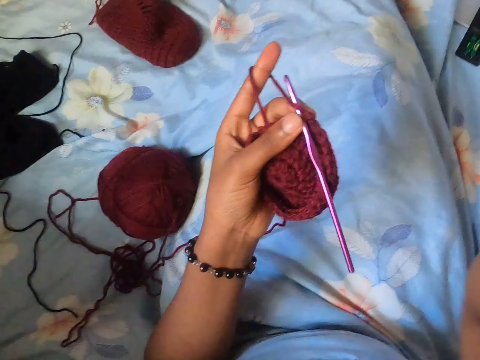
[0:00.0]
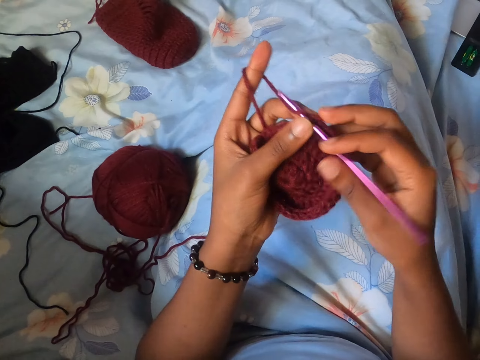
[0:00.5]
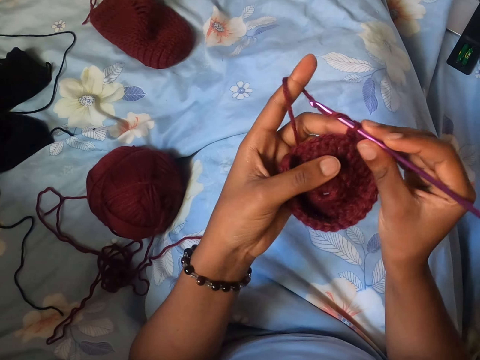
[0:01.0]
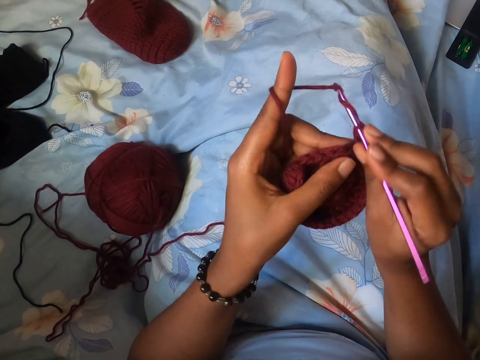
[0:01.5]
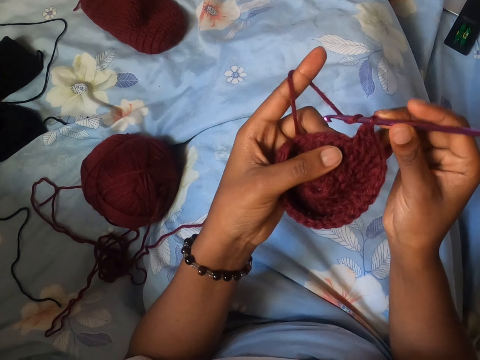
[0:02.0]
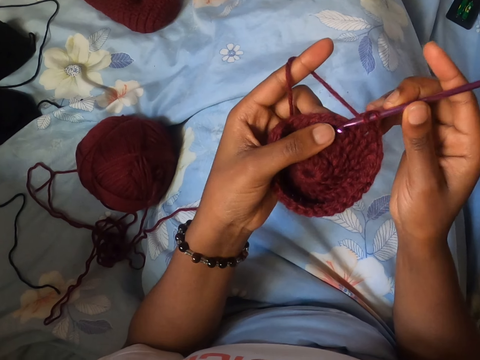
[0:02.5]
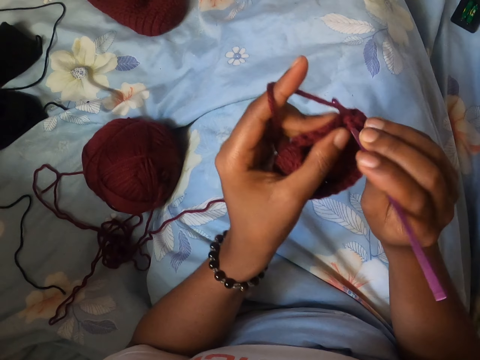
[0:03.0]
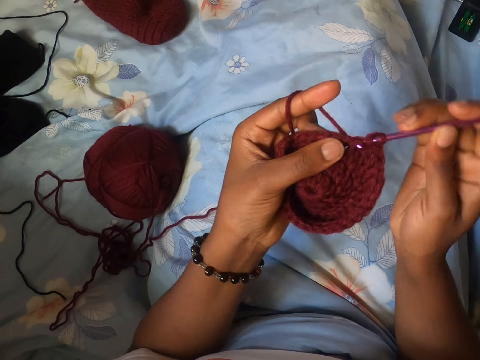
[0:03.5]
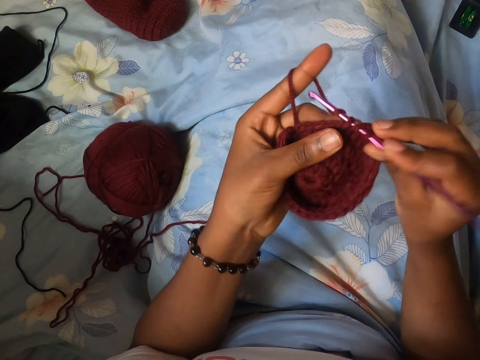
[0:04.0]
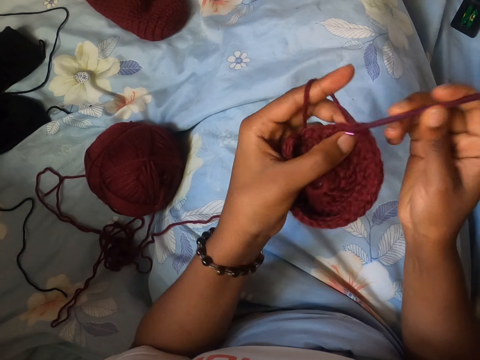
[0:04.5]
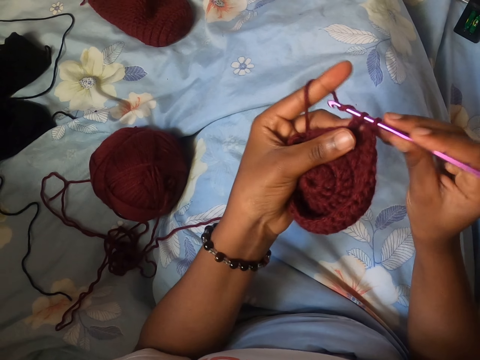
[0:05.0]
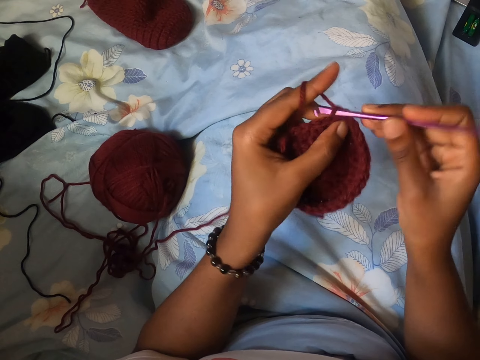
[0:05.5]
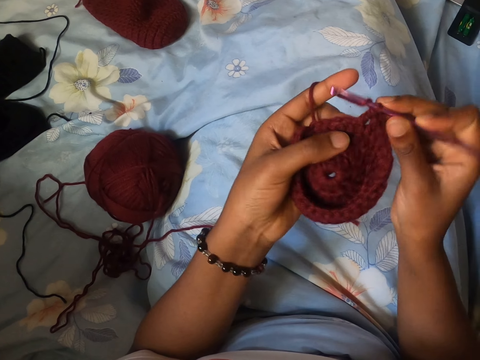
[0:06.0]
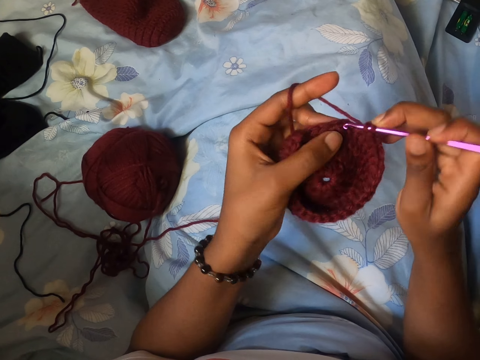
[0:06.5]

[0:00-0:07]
The camera wearer holds a crocheted yarn and a crochet hook with her left hand. She holds the crochet hook with her right hand. She crochets the yarn with the crochet hook in her right hand.

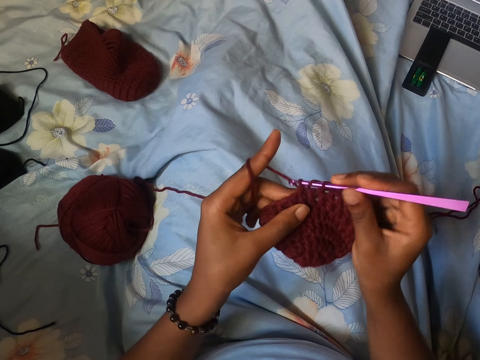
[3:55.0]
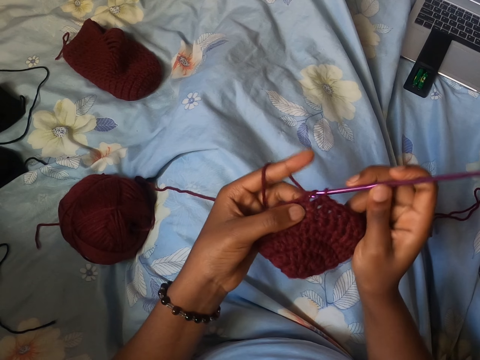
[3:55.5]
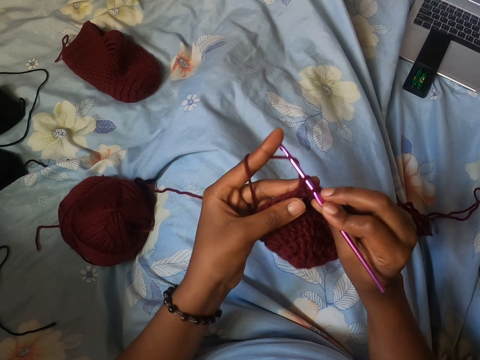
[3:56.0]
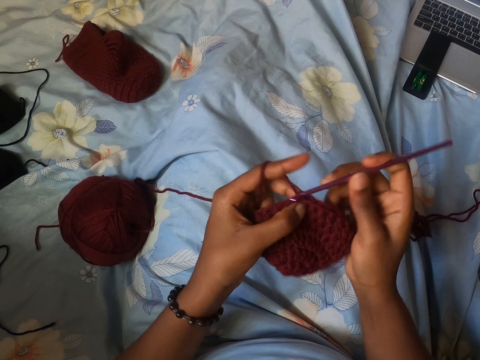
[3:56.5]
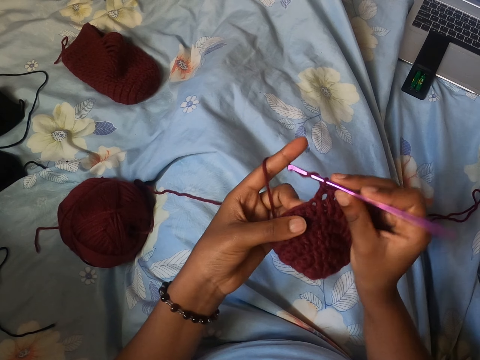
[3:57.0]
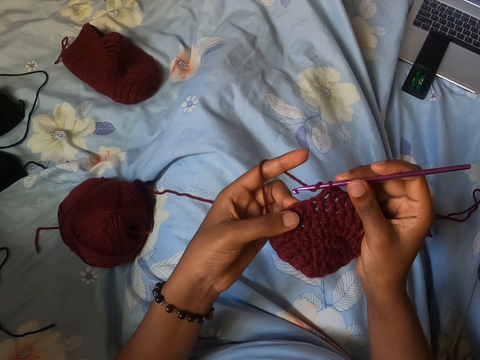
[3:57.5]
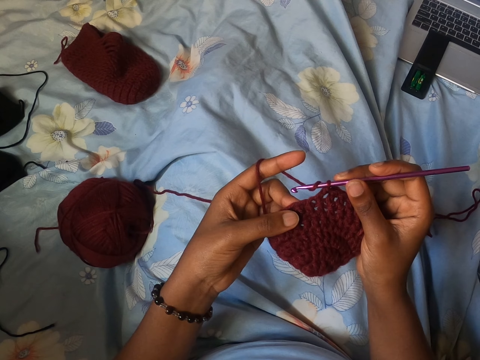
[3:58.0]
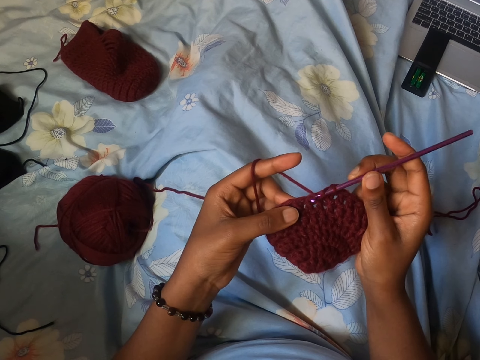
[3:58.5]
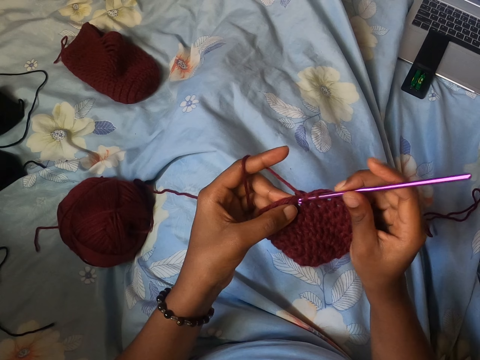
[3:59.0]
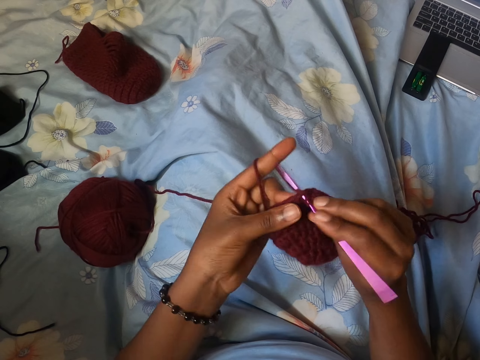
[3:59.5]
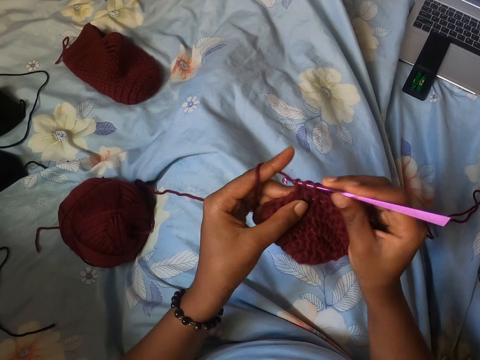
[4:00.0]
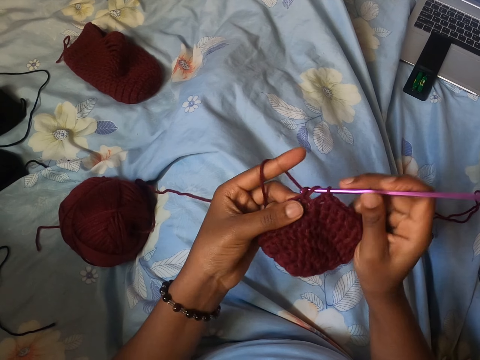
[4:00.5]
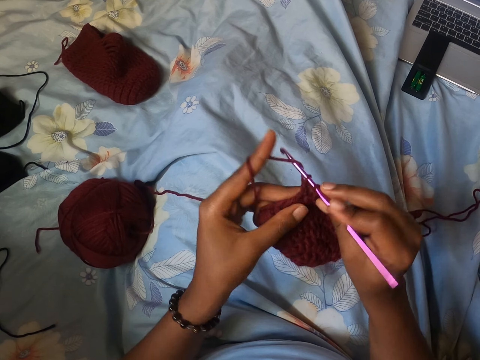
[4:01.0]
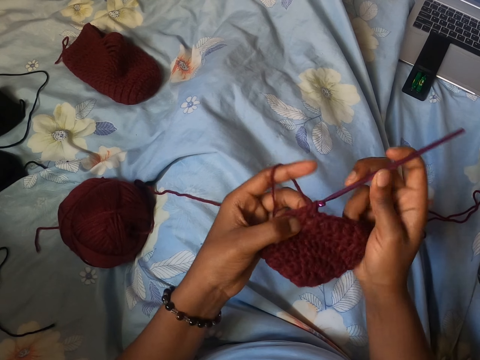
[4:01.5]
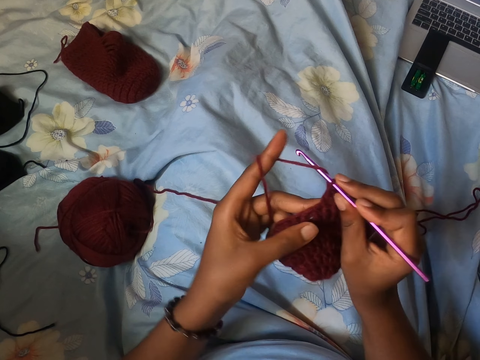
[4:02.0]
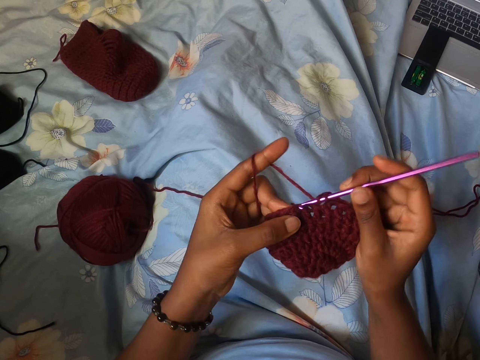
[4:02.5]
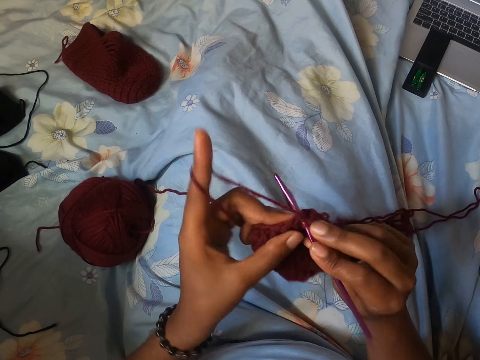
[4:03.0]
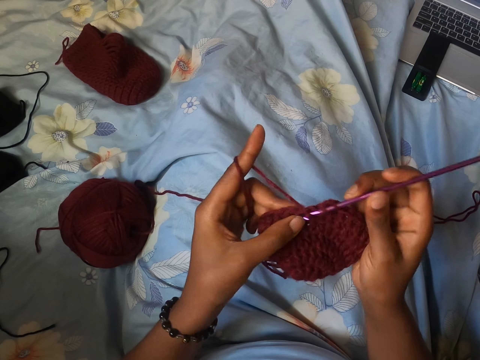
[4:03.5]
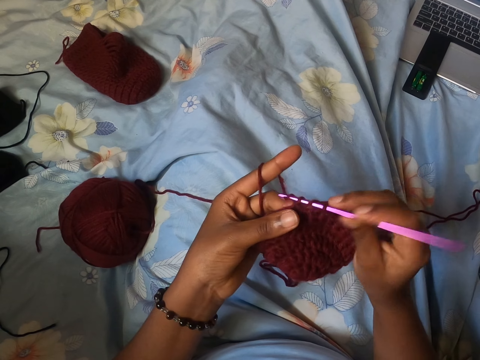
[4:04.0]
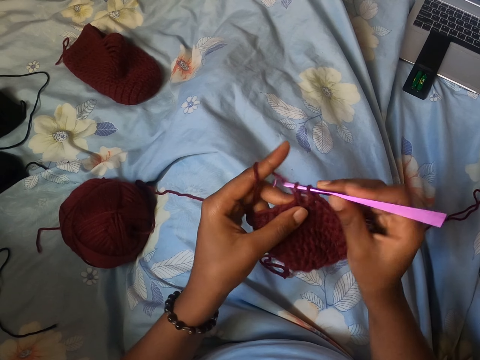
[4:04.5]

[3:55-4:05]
The camera wearer knits using a crochet needle. They check the cloth.
